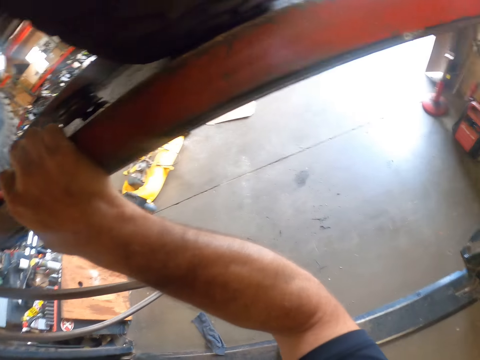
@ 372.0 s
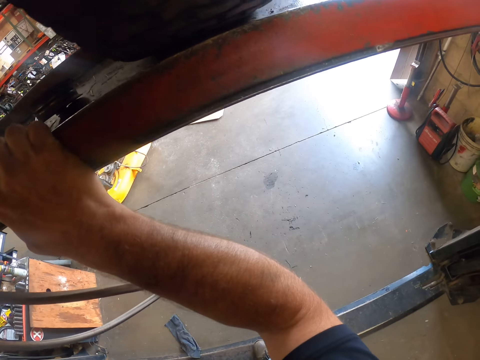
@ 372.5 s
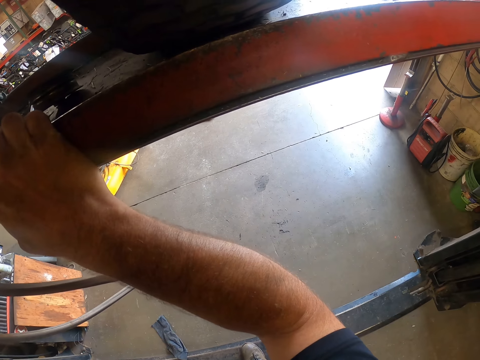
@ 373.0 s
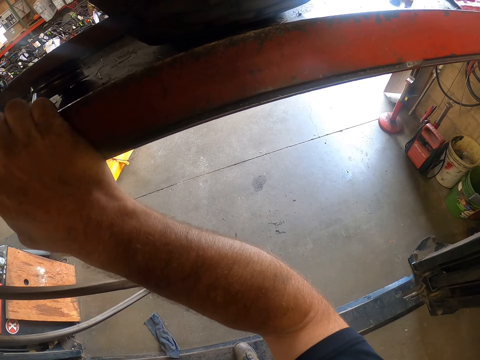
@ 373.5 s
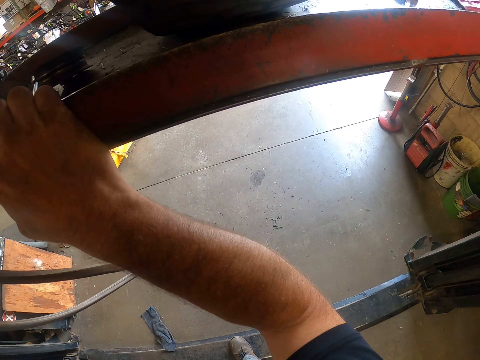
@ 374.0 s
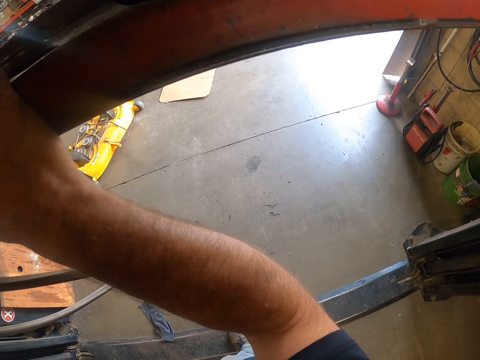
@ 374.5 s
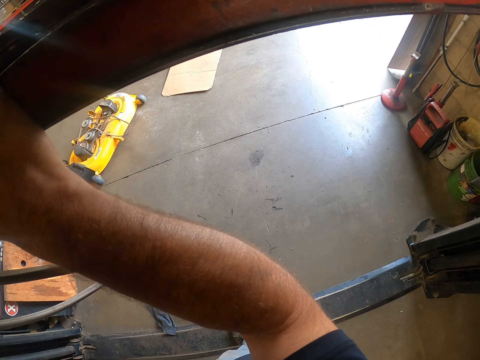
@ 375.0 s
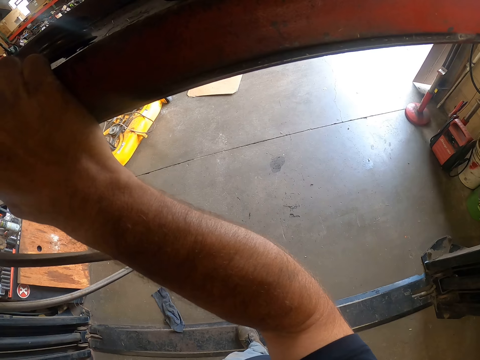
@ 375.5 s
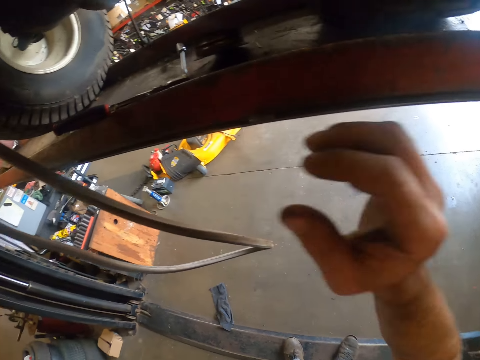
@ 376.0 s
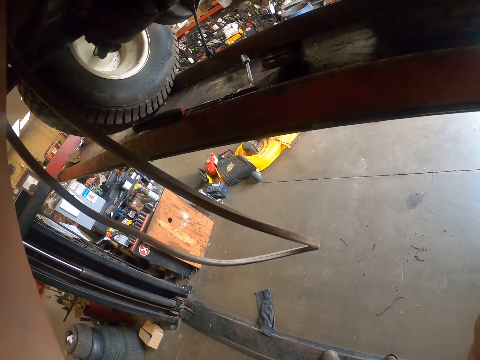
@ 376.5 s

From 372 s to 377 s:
The camera wearer pulls his hand off the shelf.
